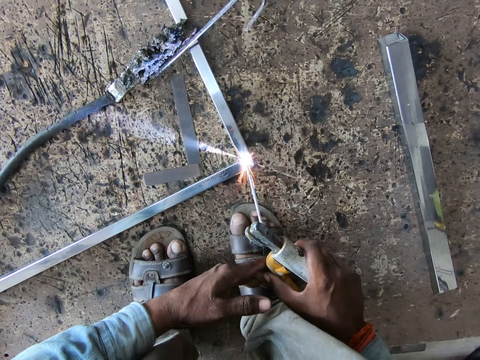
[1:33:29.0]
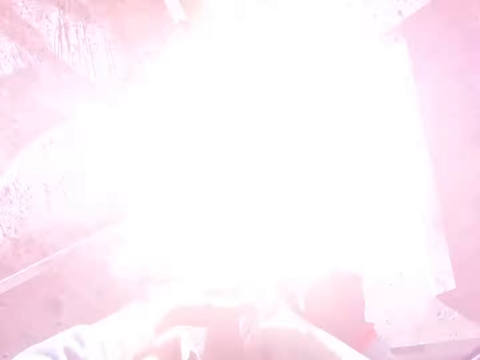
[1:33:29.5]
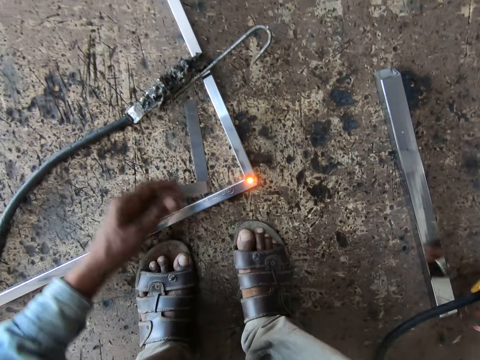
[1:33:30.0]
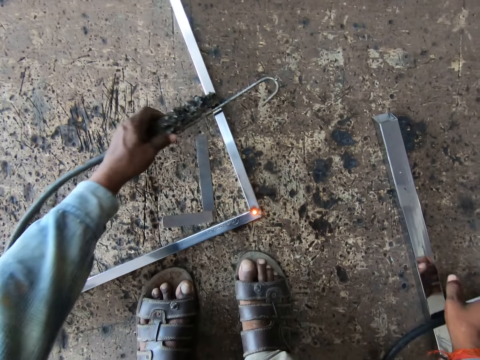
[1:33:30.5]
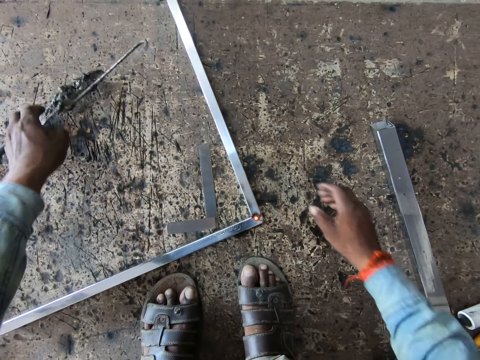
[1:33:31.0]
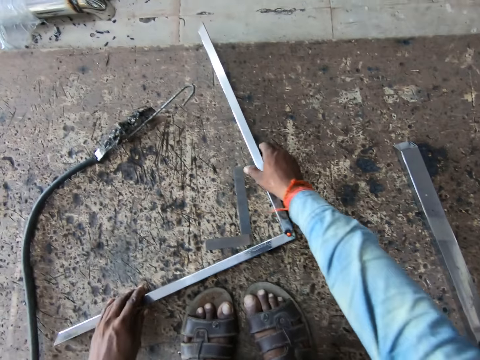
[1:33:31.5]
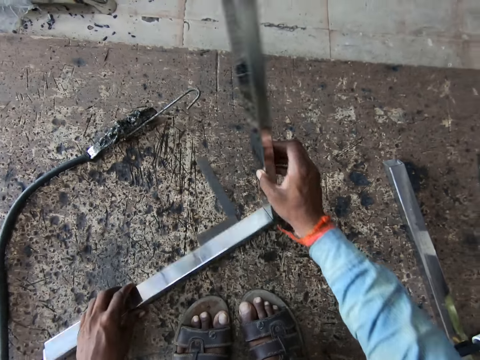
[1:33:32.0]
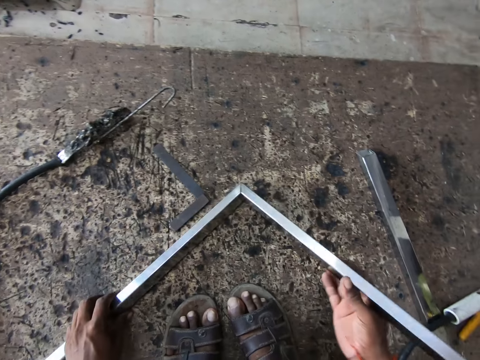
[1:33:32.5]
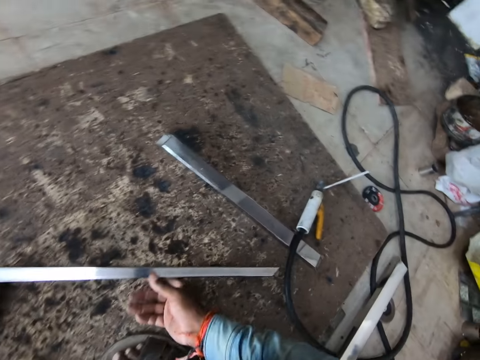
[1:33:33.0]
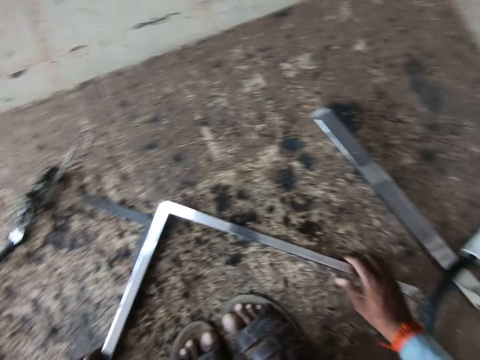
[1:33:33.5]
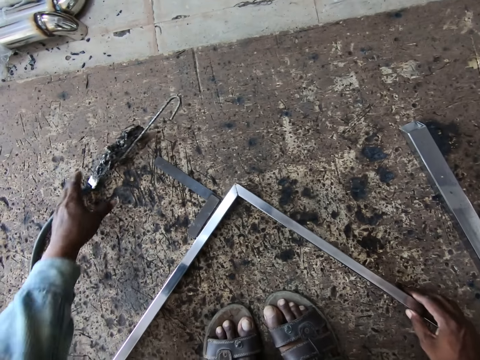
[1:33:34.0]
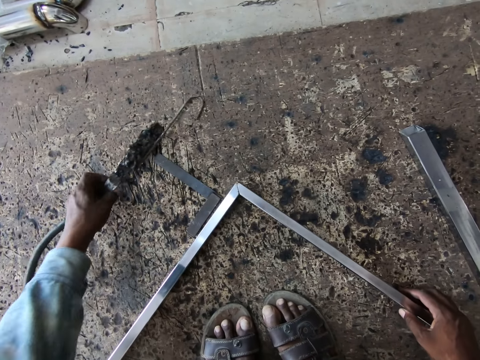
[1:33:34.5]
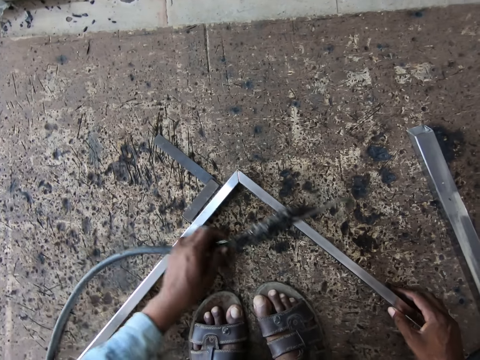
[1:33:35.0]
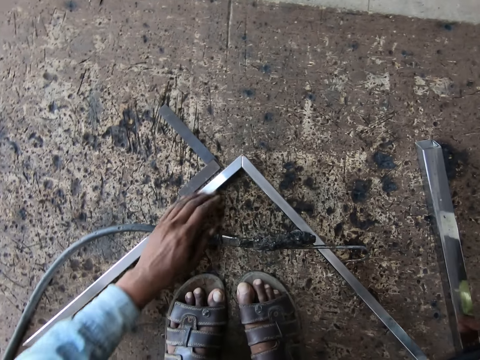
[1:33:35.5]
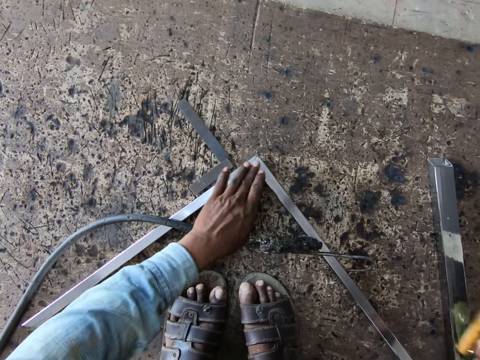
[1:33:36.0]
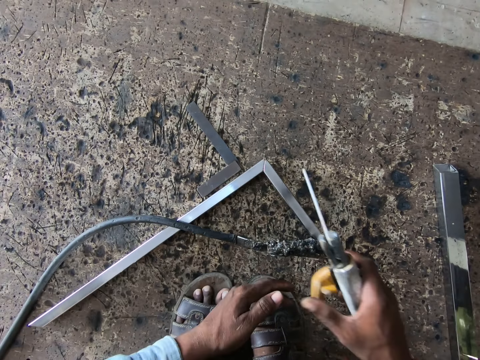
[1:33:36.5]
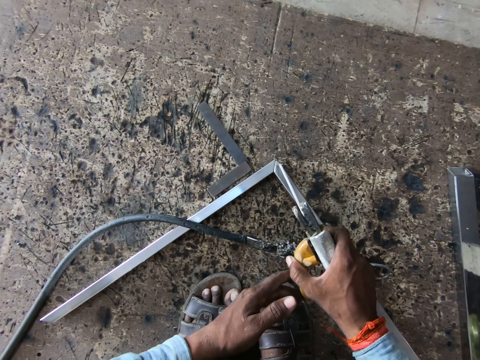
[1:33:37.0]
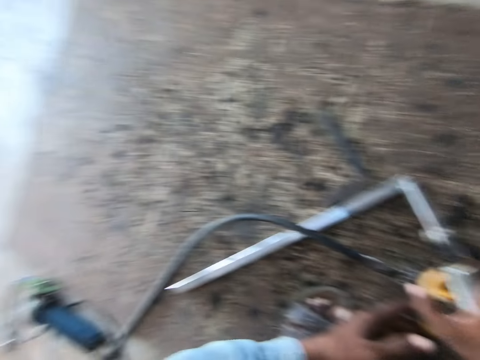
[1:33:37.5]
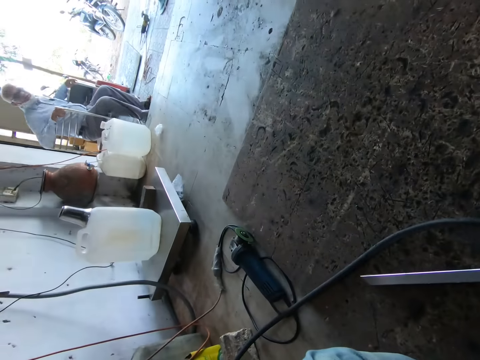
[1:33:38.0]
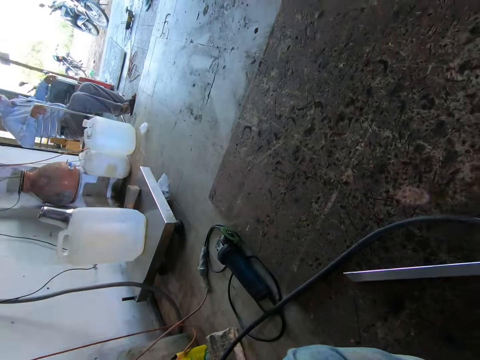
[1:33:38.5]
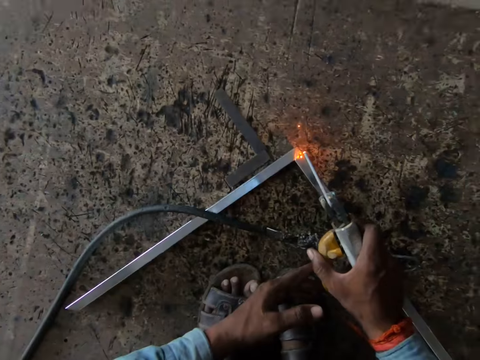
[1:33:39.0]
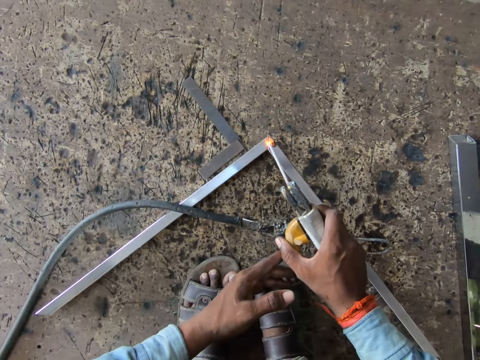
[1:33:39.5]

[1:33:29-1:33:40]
The camera wearer drops the welding torch and the welding earth clamp on the rug with his right hand. He picks up the hook from the baluster with his left hand. He drops the hook on the rug with his left hand. He picks up the balusters from the rug with both hands. He drops the balusters on the rug with both hands. He picks up the hook from the rug with his left hand. He drops the hook on the baluster with his left hand. He picks up the welding torch on the welding earth clamp from the ground with his right hand. A man converses with the camera wearer. The camera wearer welds the balusters with the welding torch on the welding earth clamp in his right hand. The man sits on a chair.

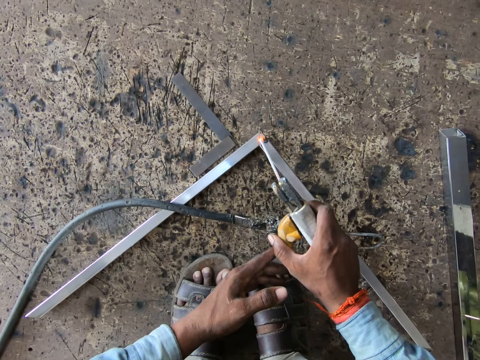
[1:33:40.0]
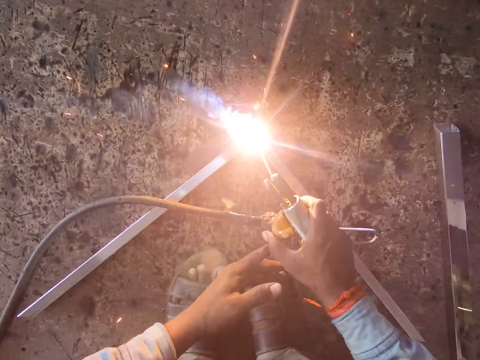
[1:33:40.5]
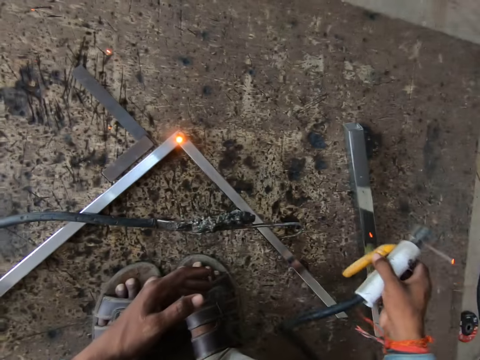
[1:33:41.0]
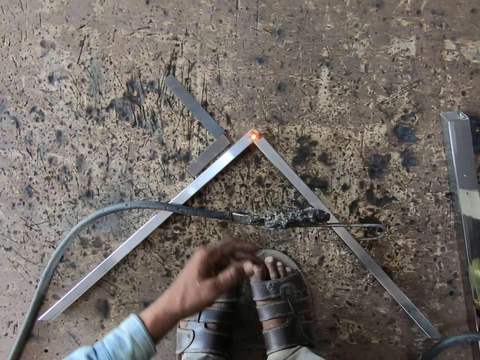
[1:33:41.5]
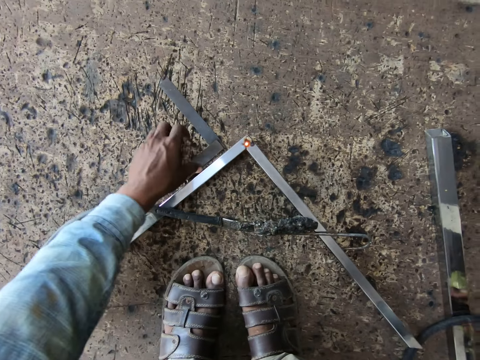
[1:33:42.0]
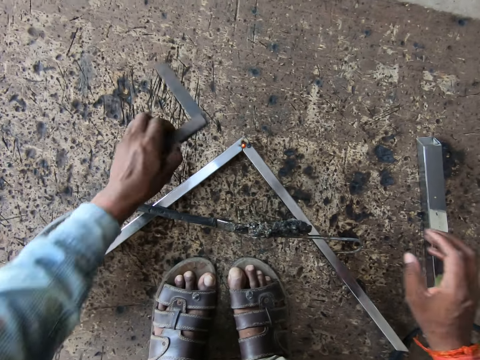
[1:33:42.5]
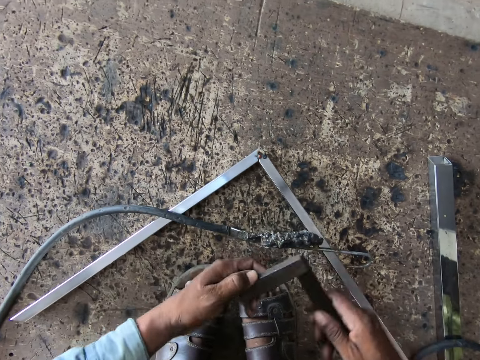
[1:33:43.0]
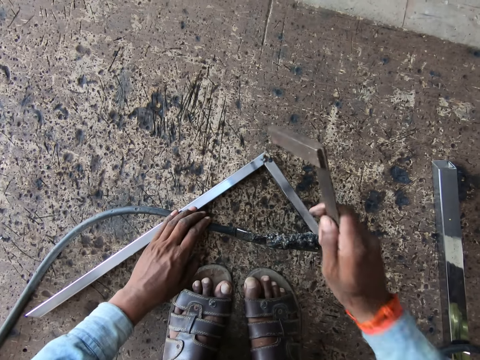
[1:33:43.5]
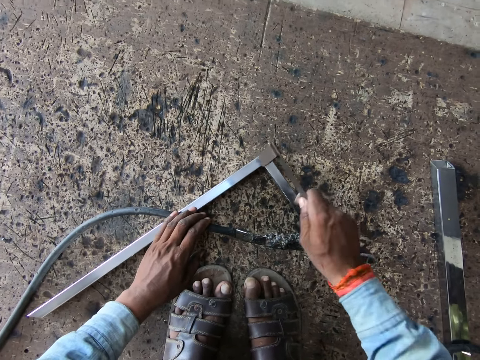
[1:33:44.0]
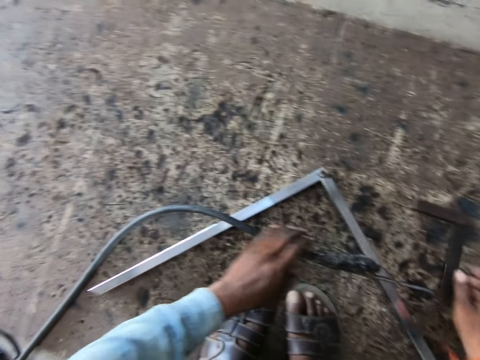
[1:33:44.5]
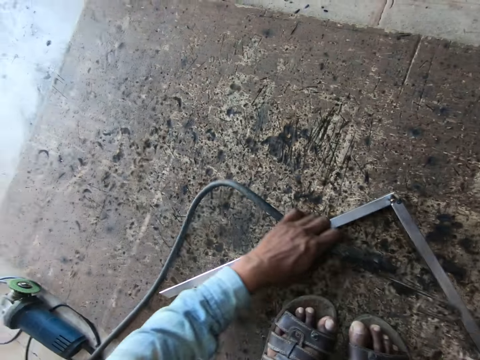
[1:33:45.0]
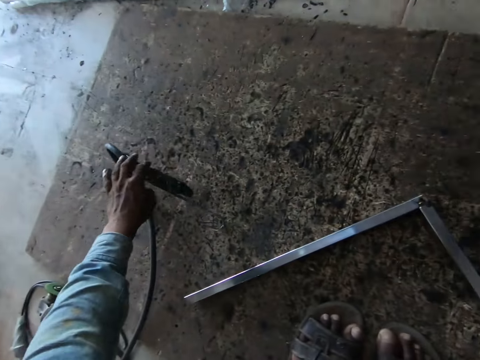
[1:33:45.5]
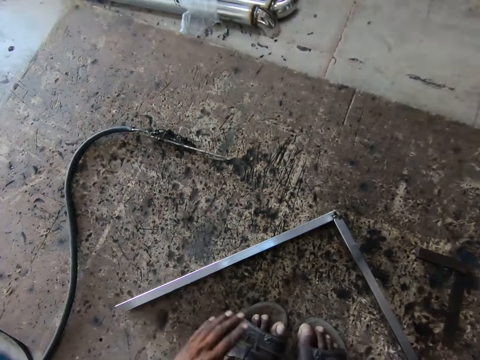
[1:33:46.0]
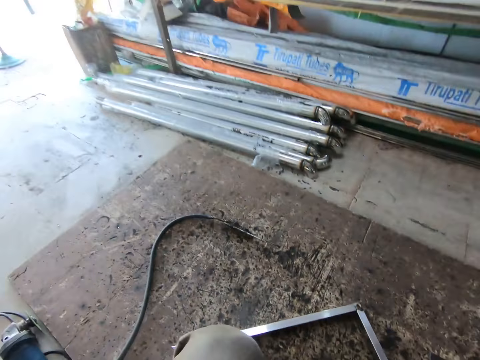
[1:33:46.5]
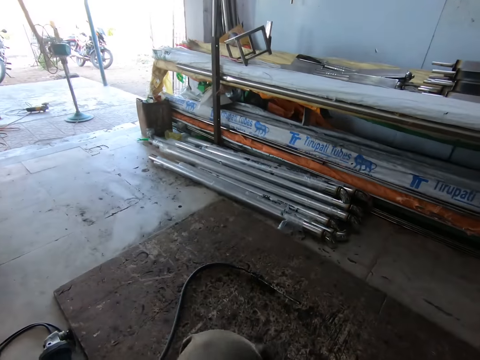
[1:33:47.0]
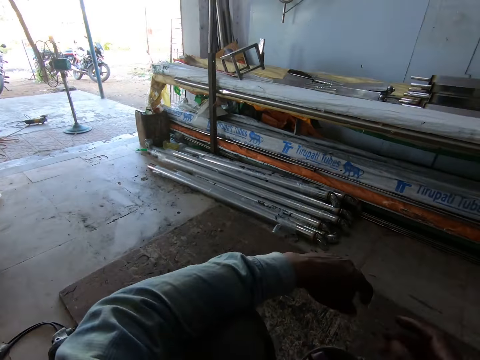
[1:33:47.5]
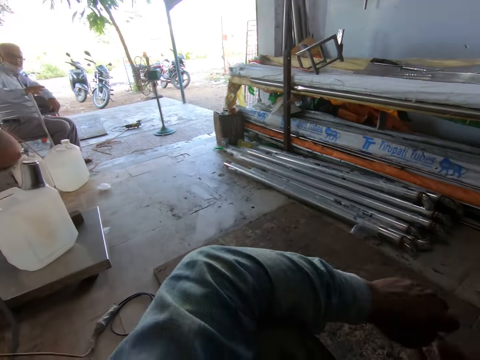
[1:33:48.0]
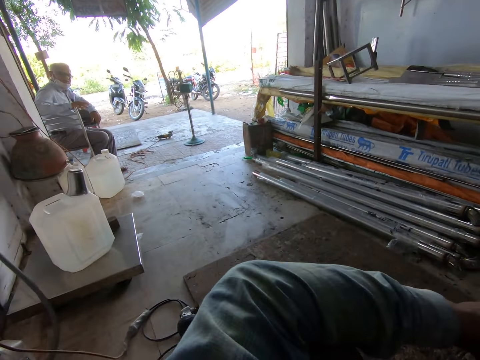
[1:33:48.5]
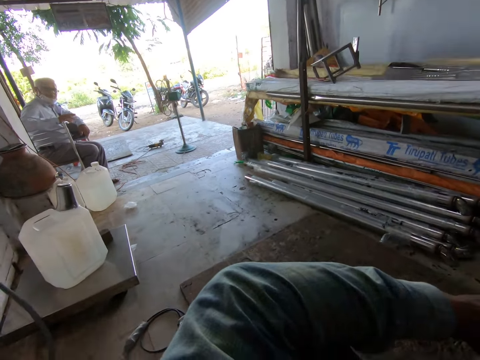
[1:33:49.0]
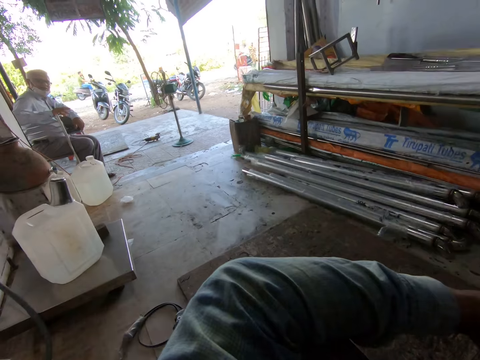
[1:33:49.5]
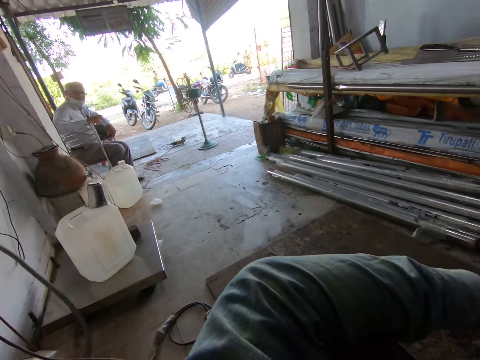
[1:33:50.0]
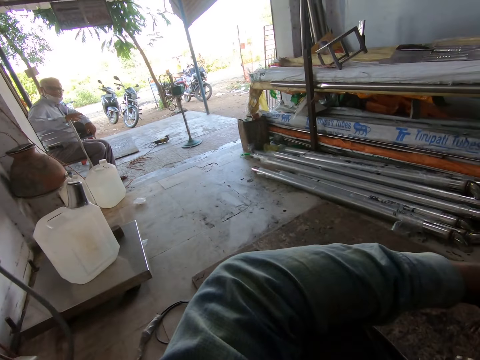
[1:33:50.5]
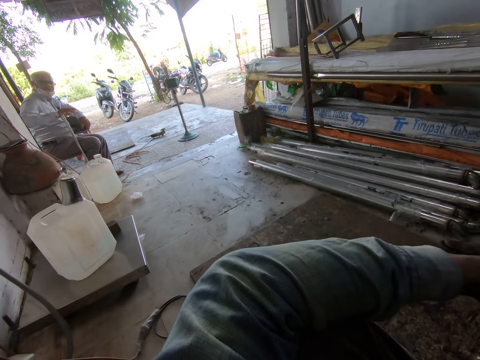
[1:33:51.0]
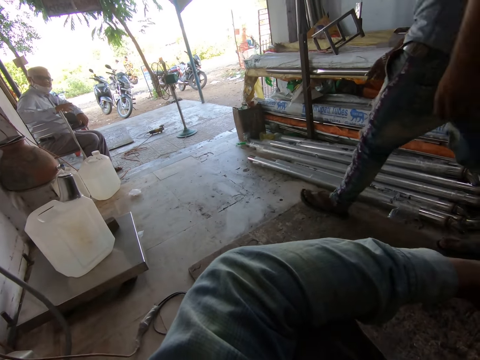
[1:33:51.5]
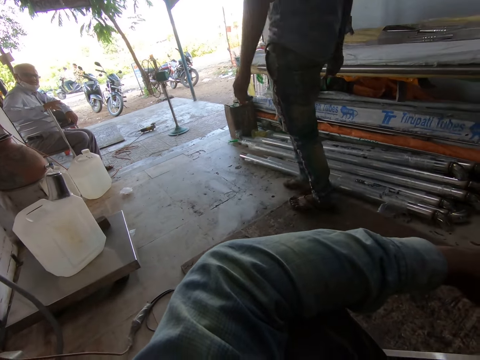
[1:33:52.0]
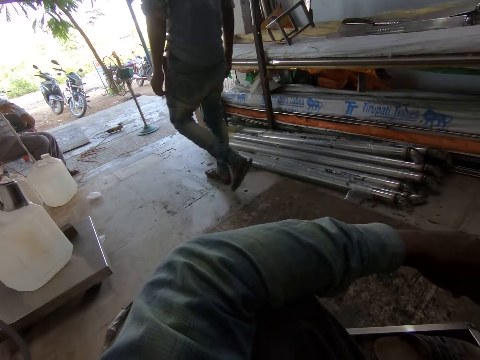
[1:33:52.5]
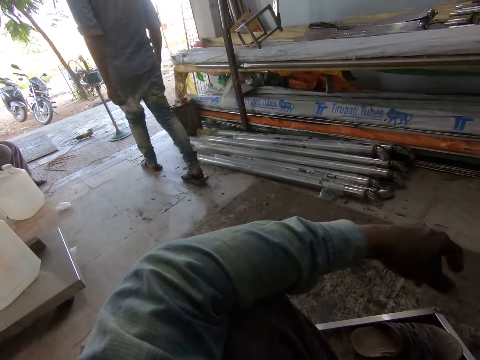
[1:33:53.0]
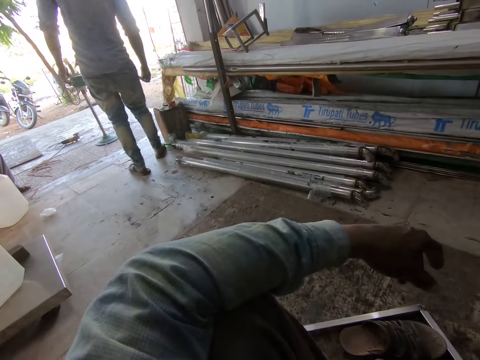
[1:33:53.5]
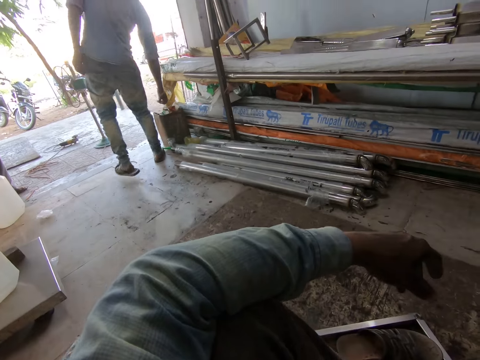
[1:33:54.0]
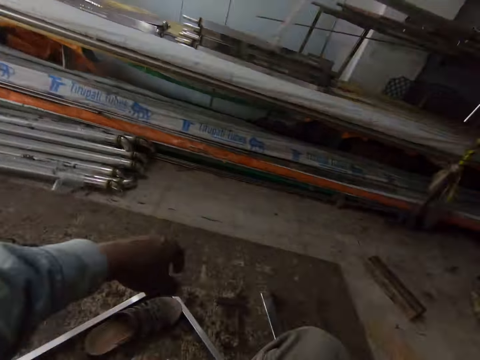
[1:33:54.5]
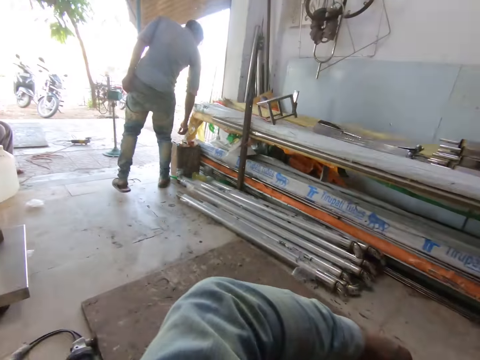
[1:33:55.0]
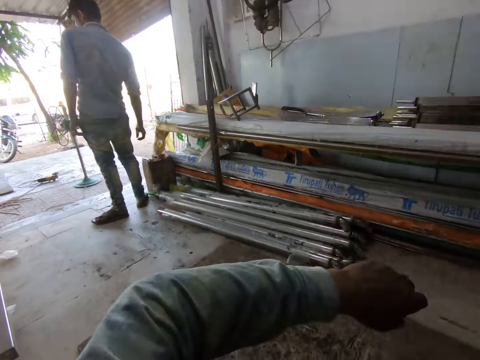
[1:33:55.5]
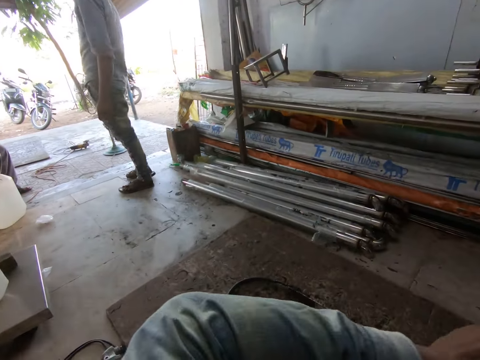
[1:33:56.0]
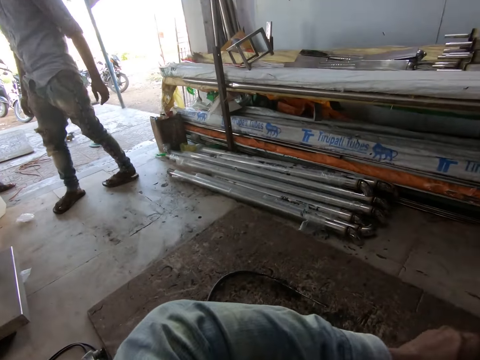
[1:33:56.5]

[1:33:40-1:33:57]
The camera wearer drops the welding torch and the welding earth clamp on the rug with his right hand. He picks up the angle ruler from the rug with his left hand. He passes the angle ruler from his left hand to his right hand. He hits the balusters with the angle ruler in his right hand. He drops the angle ruler on the rug with his right hand. He picks up the hook from the baluster with his left hand. He drops the hook on the rug with his left hand. He converses with a man. Another man walks past the camera wearer. The other man touches a keg with his right hand.
